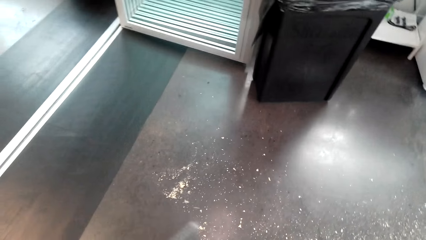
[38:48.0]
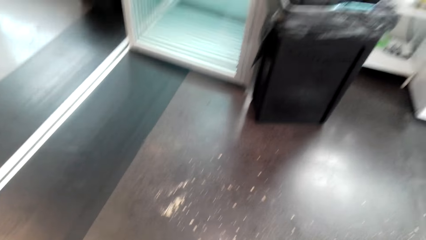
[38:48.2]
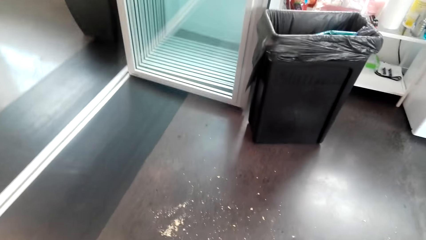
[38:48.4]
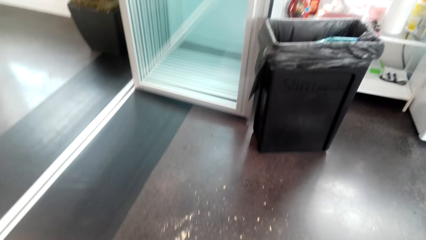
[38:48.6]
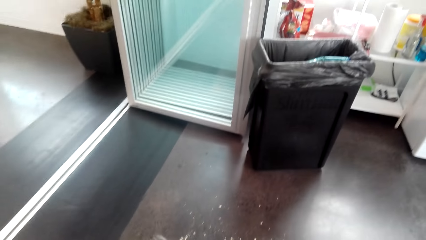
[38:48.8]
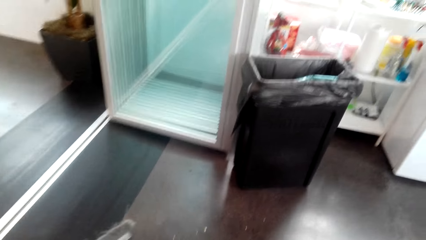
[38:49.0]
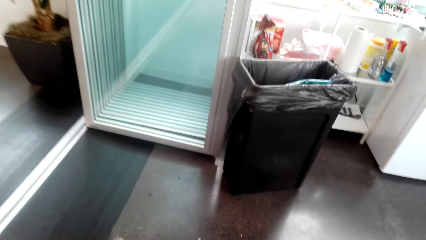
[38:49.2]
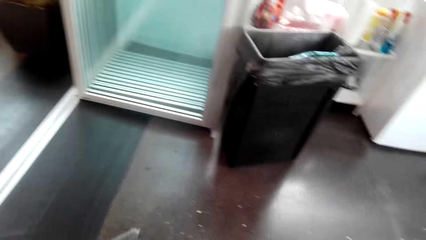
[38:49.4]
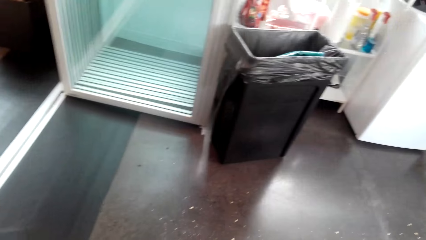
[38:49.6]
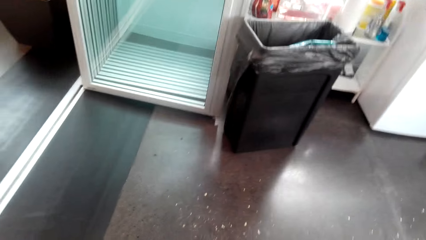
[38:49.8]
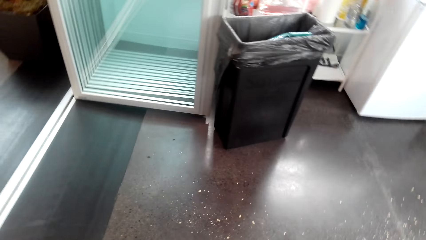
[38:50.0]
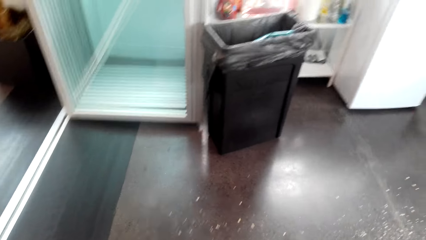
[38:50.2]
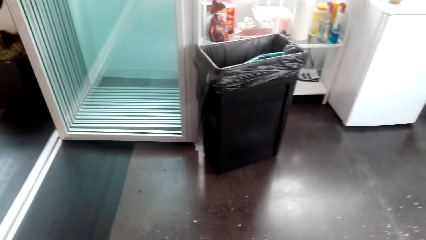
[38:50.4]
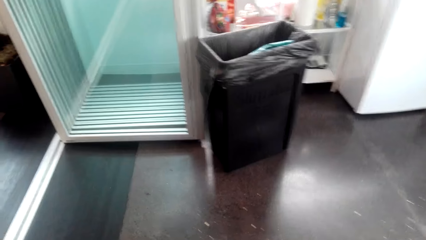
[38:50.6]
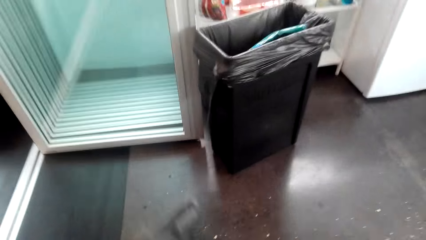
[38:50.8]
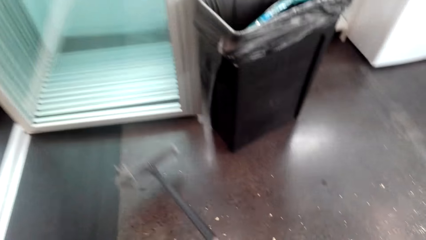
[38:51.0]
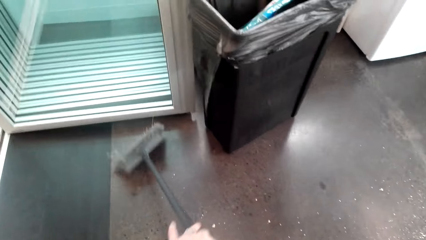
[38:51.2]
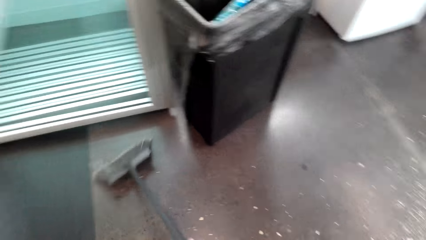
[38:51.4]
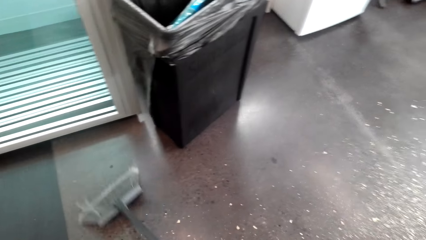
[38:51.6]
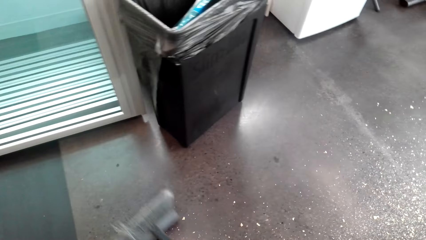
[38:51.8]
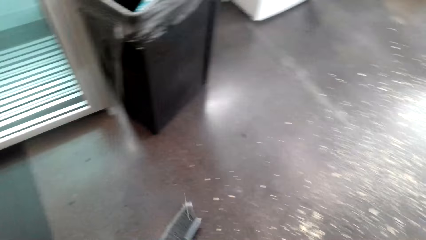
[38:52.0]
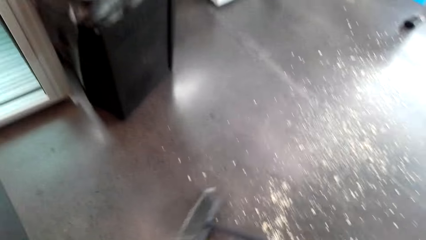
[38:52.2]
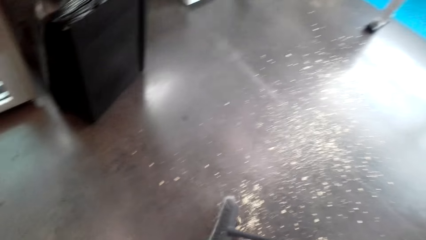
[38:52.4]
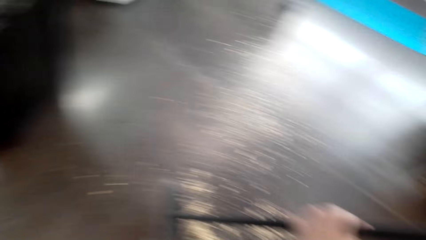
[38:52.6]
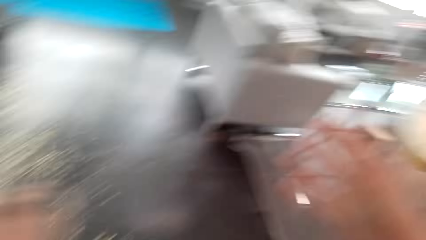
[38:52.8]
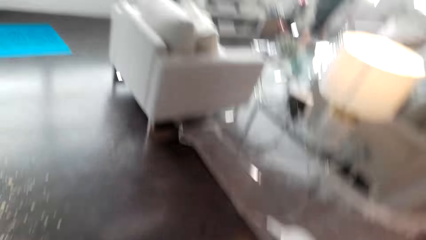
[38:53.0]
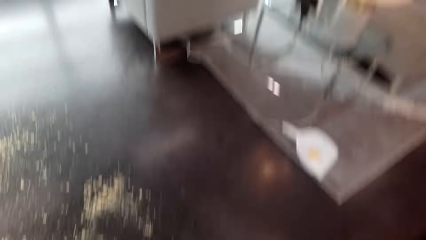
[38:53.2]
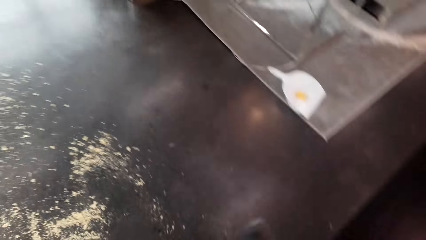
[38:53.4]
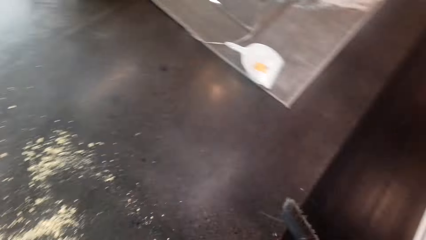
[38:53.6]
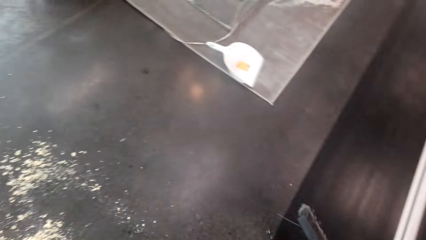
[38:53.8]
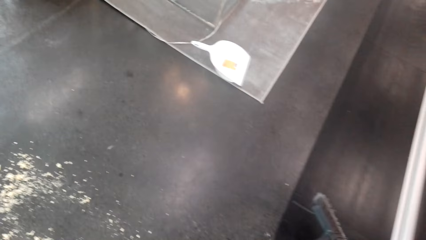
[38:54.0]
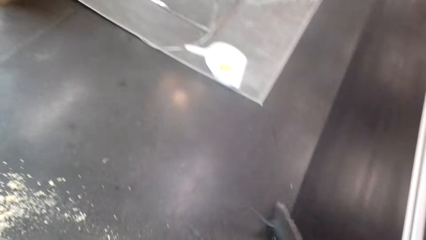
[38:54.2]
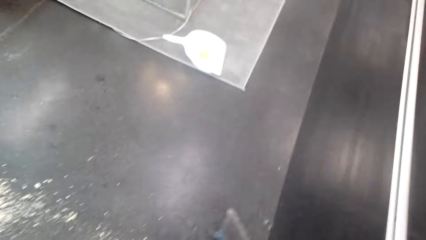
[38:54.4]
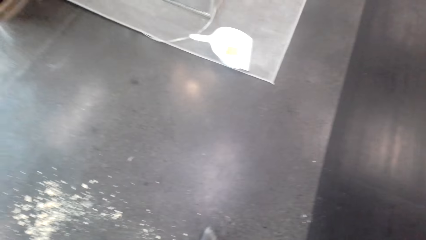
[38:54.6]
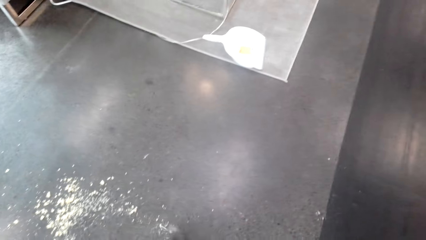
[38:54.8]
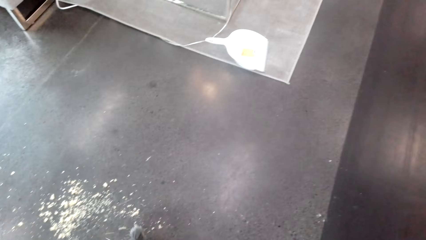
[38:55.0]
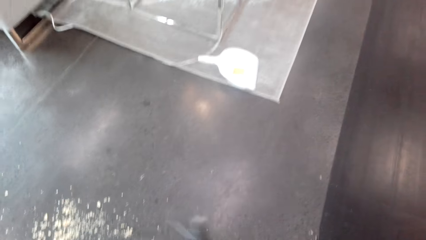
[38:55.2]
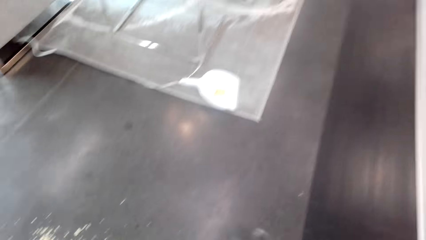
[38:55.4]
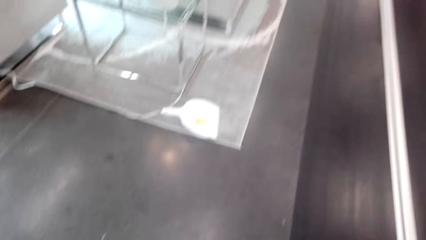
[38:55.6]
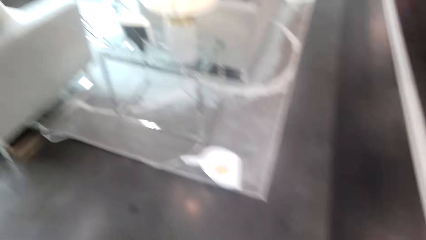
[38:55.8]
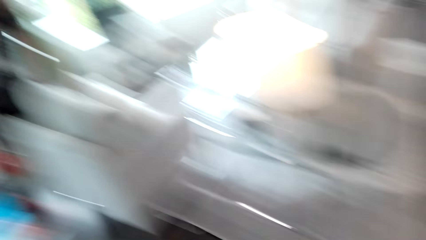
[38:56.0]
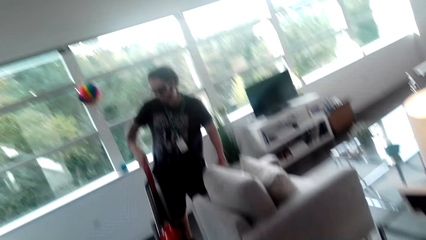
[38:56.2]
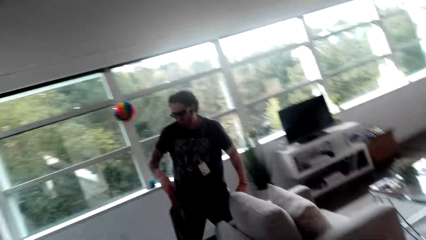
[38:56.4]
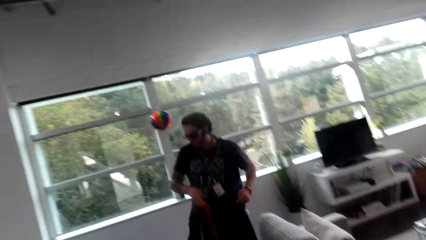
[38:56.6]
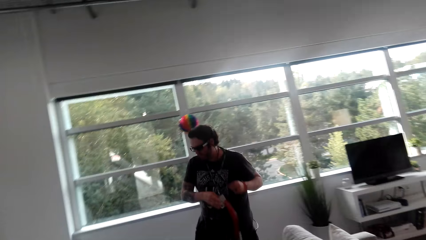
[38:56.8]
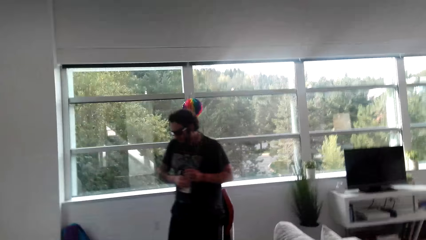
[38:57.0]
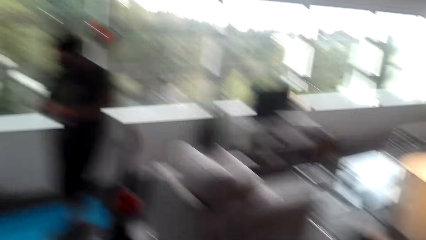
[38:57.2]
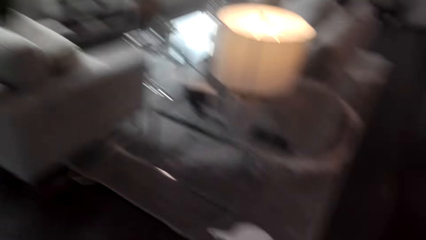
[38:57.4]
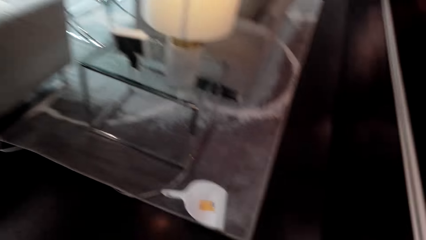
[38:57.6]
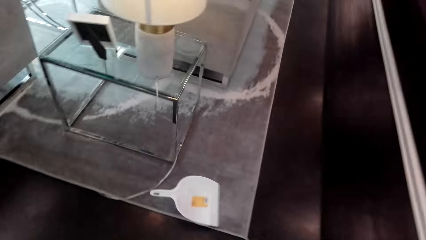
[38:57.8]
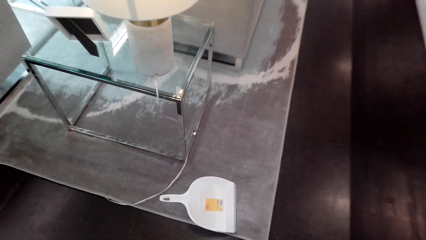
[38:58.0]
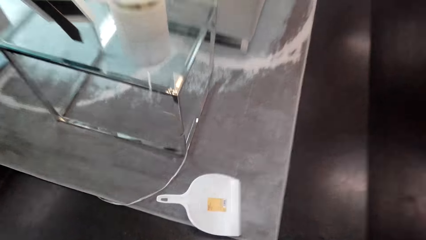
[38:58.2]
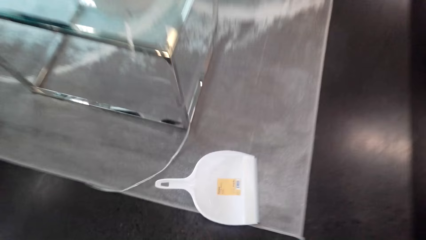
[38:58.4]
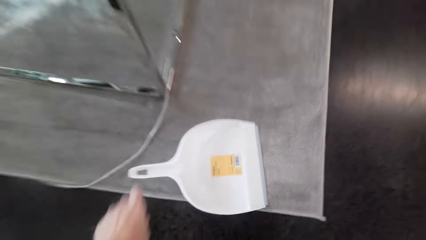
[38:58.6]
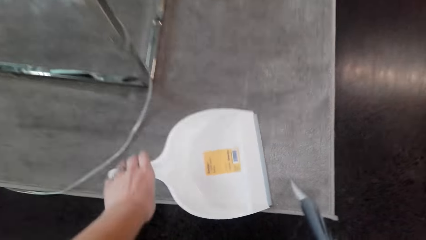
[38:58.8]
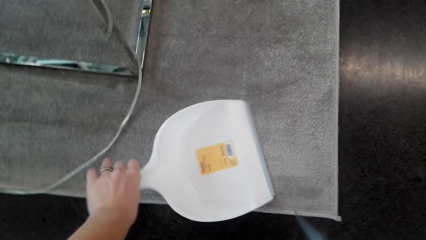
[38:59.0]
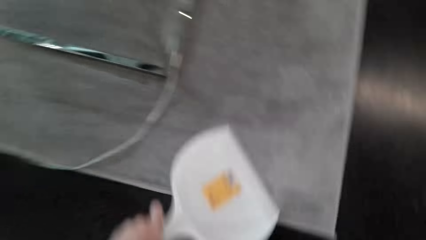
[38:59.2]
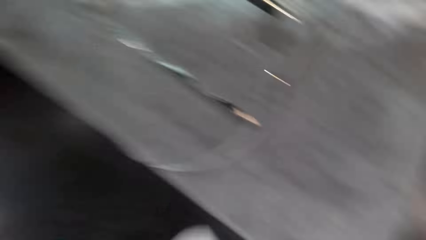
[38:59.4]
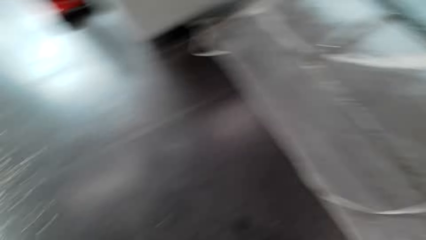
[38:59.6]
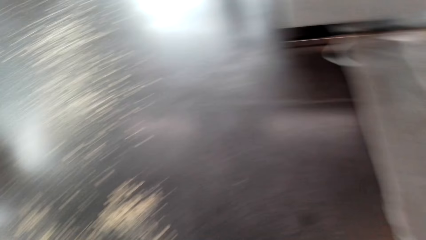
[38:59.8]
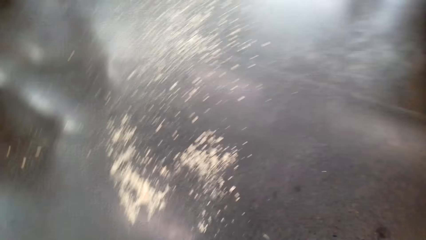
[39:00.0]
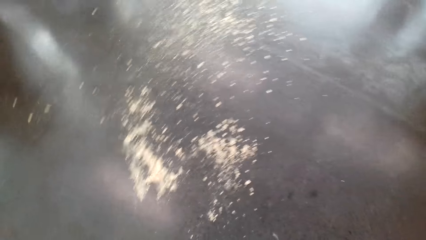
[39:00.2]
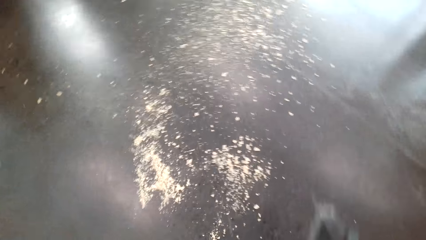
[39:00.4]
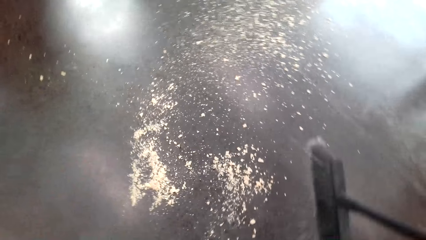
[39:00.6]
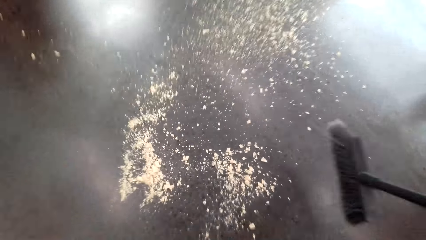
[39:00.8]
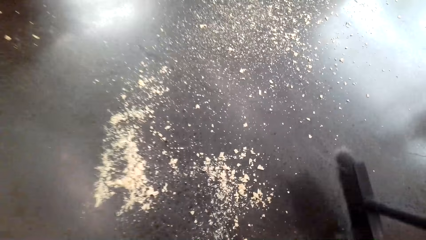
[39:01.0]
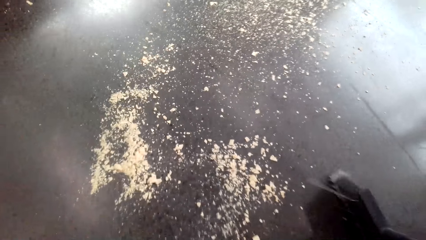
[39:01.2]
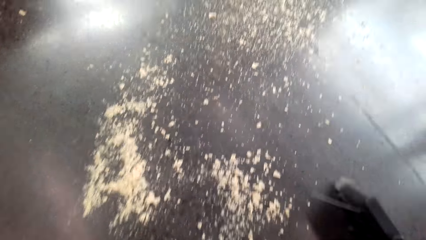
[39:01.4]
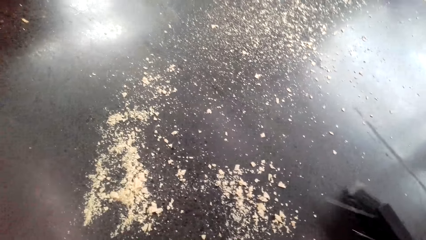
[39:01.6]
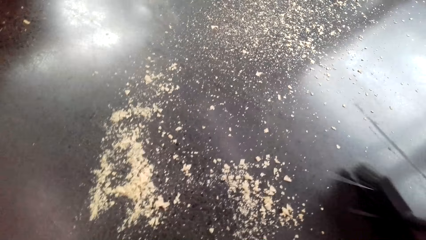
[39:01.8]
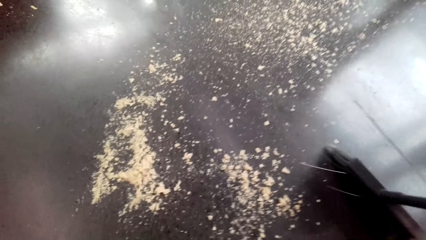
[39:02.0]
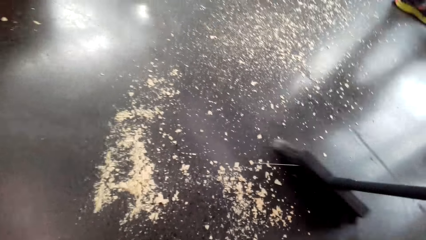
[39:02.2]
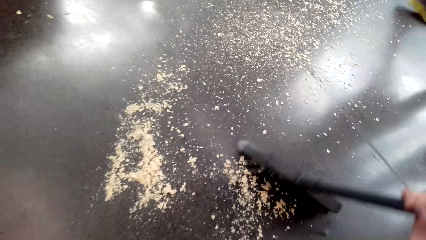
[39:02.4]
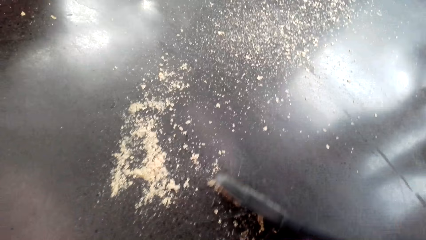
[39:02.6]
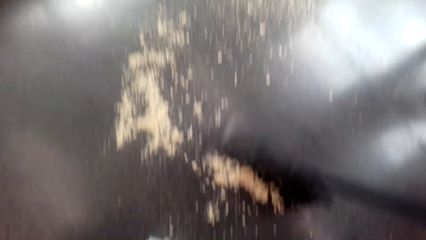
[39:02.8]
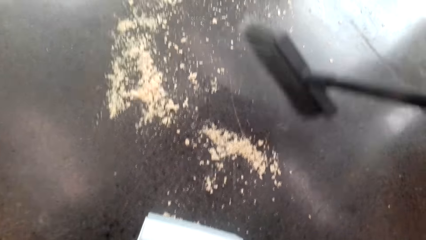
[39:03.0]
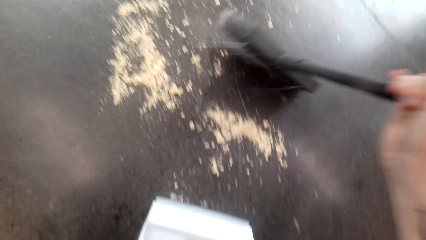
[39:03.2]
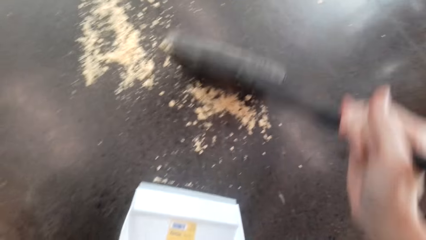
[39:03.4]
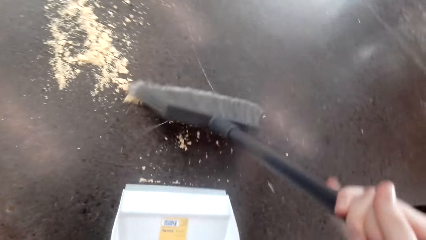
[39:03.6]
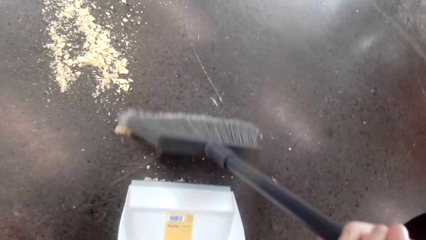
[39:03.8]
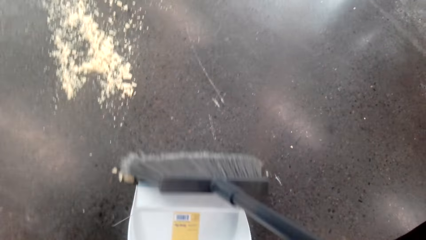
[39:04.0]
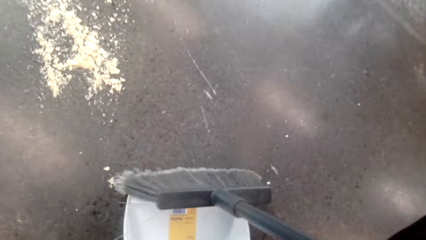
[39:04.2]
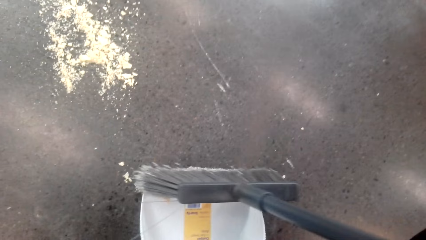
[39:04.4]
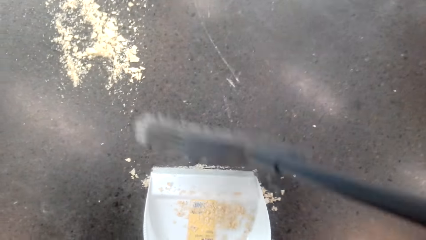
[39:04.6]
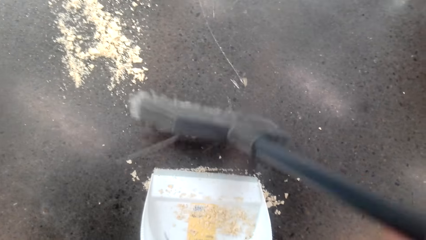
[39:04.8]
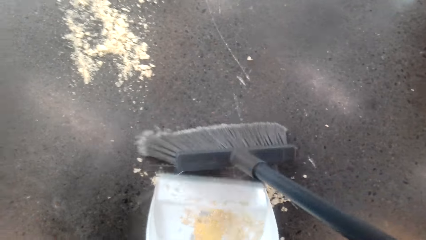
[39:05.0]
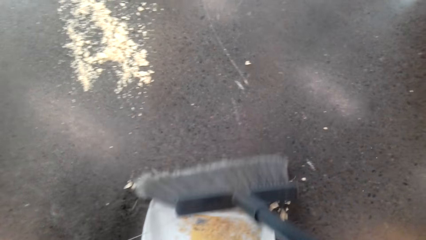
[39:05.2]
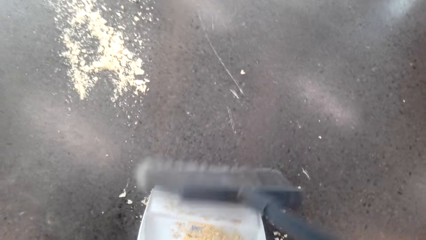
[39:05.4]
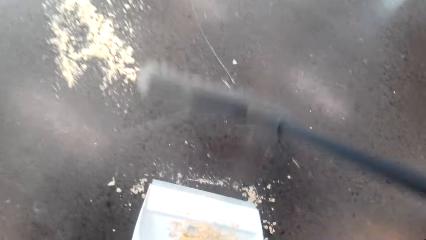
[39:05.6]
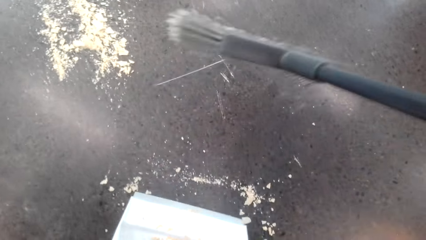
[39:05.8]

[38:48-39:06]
The camera wearer converses with a man and sweeps the floor. They converse with the man. The man picks up the vacuum cleaner. The camera wearer picks up a dustpan from the floor. They converse with the man and sweep the floor. They collect the dirt using the dustpan.
